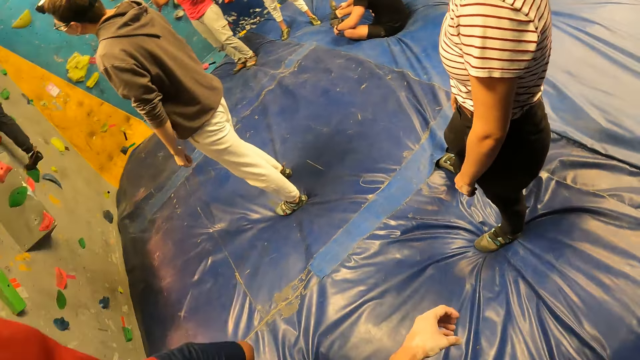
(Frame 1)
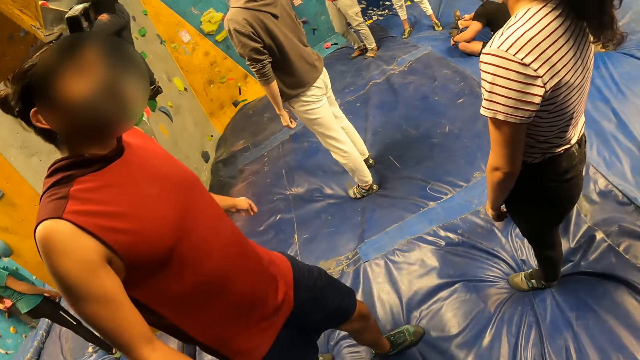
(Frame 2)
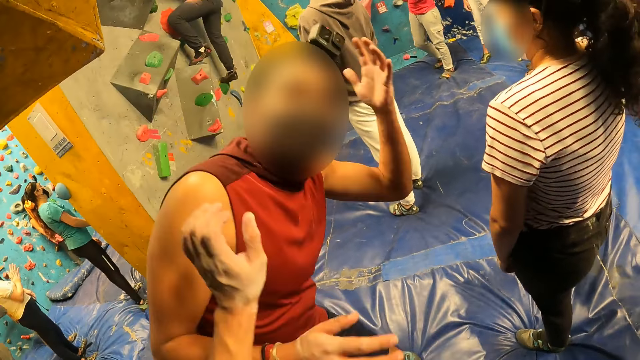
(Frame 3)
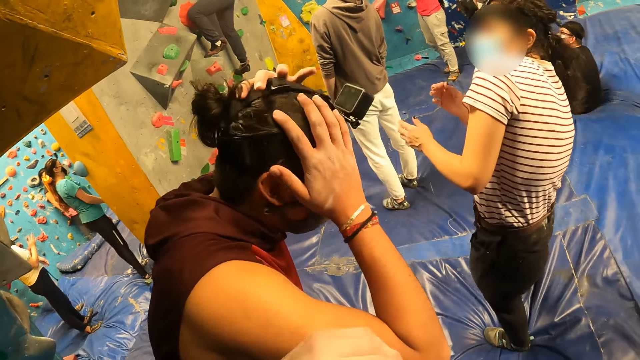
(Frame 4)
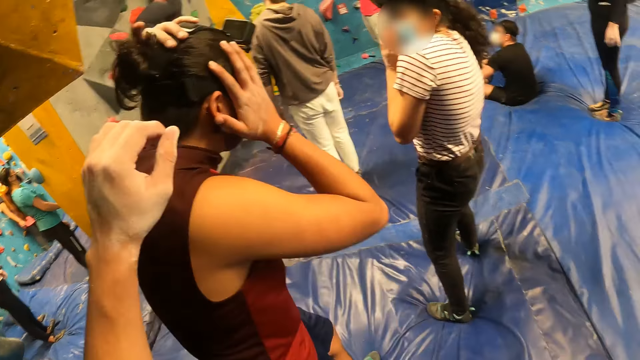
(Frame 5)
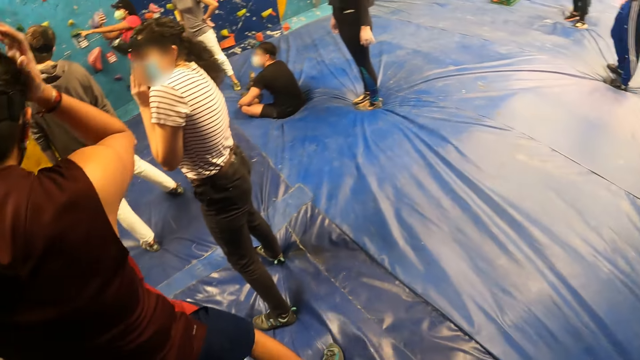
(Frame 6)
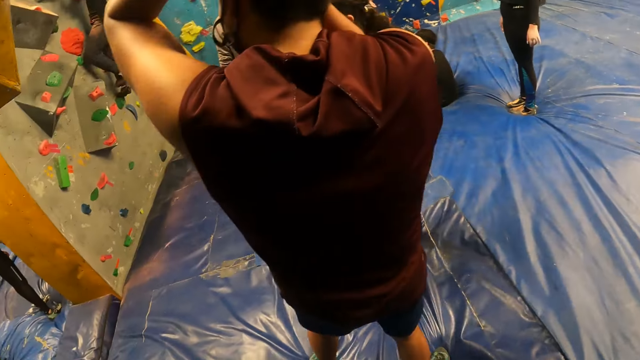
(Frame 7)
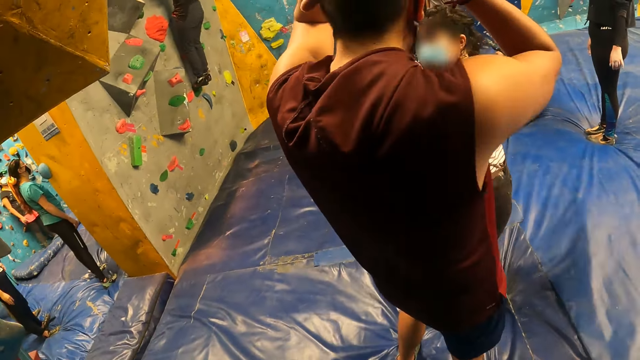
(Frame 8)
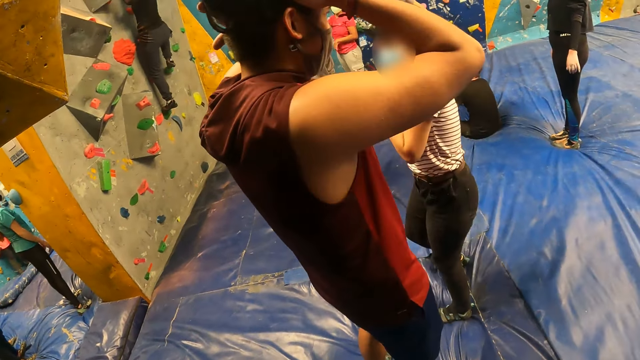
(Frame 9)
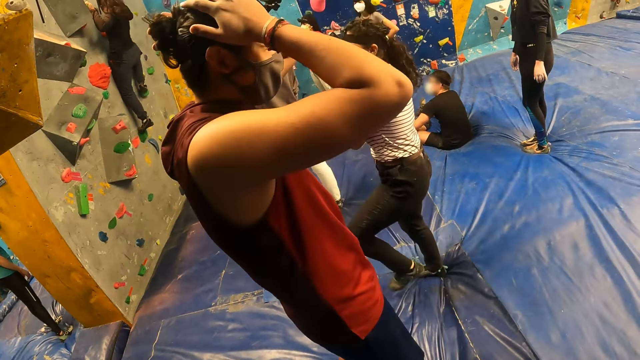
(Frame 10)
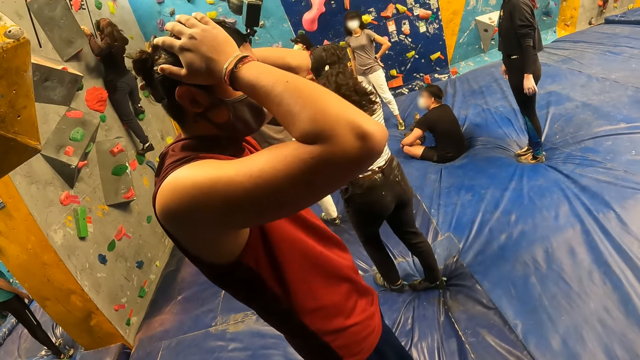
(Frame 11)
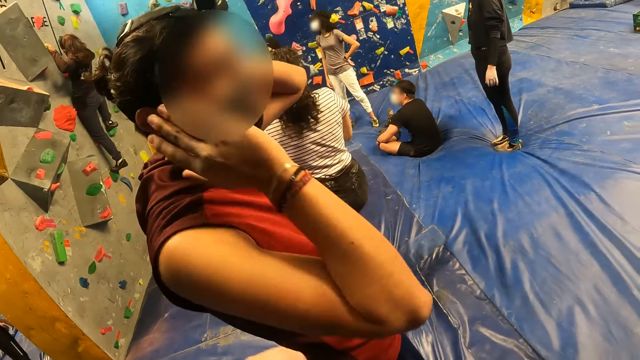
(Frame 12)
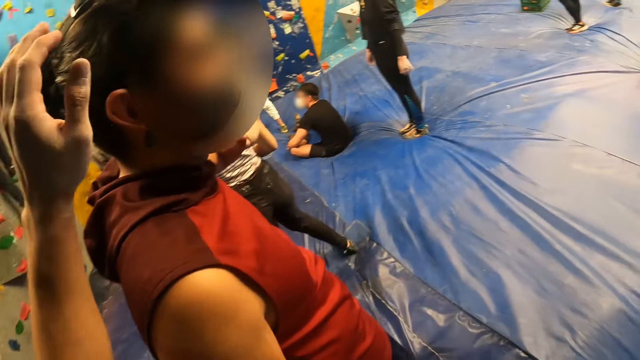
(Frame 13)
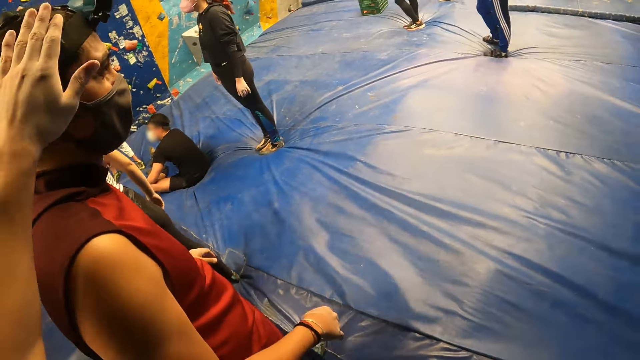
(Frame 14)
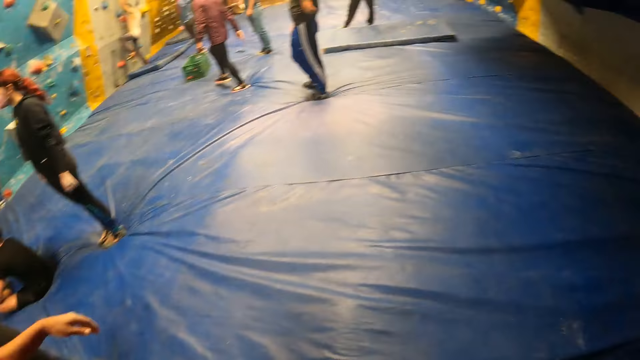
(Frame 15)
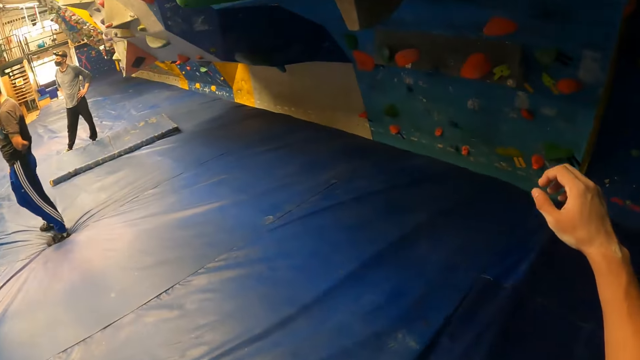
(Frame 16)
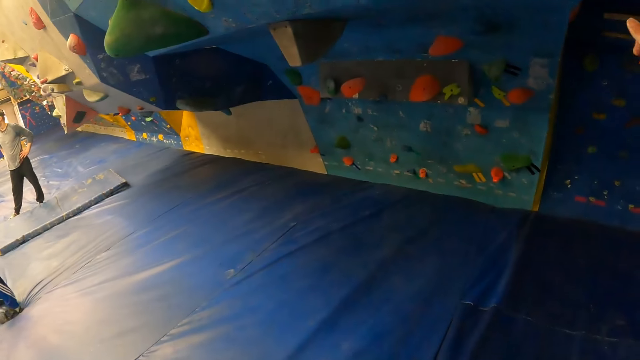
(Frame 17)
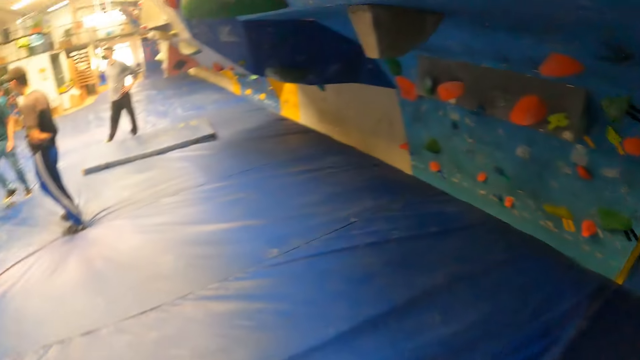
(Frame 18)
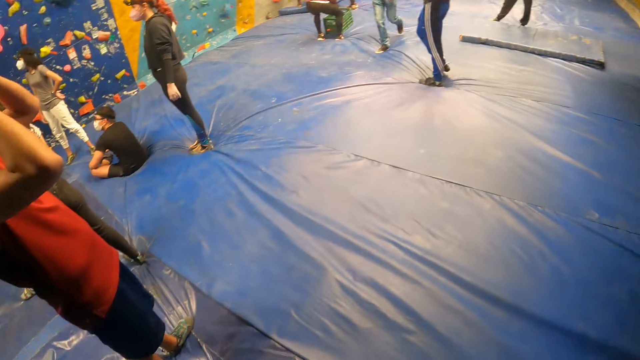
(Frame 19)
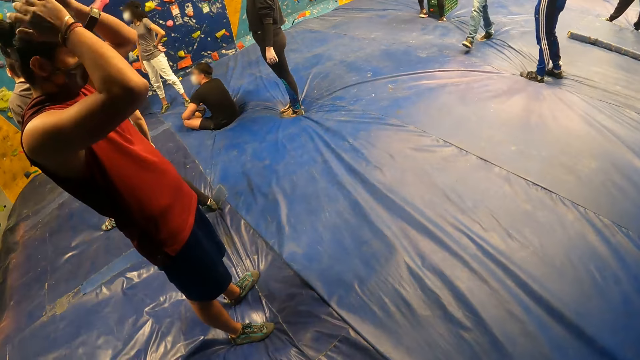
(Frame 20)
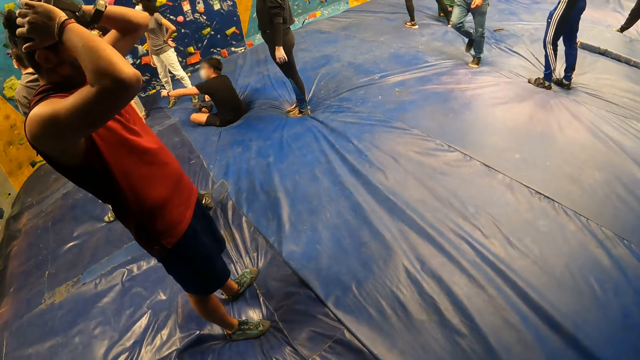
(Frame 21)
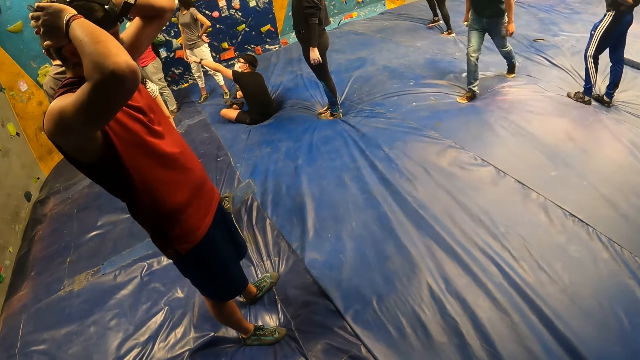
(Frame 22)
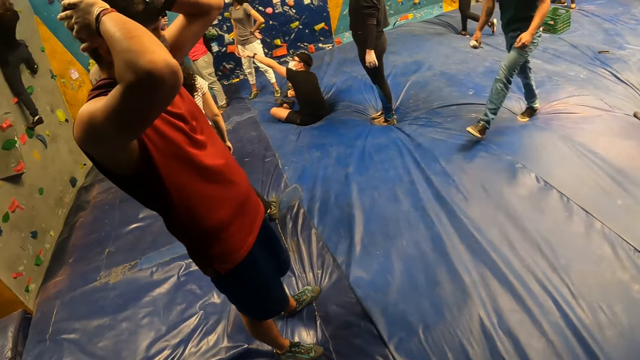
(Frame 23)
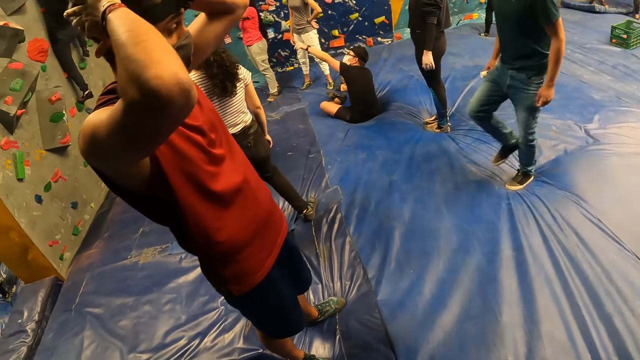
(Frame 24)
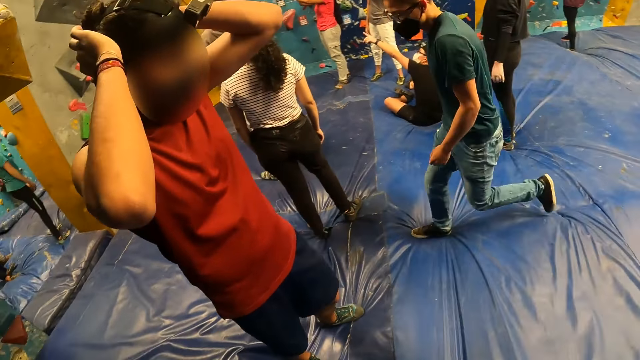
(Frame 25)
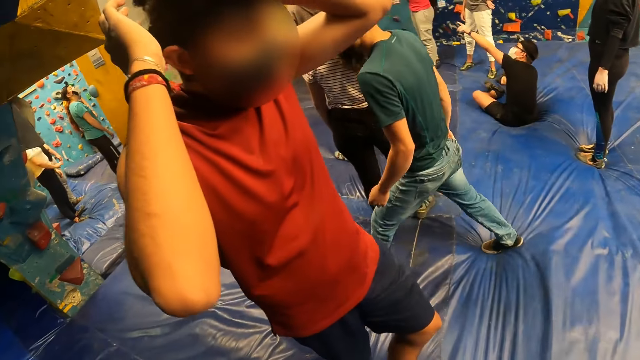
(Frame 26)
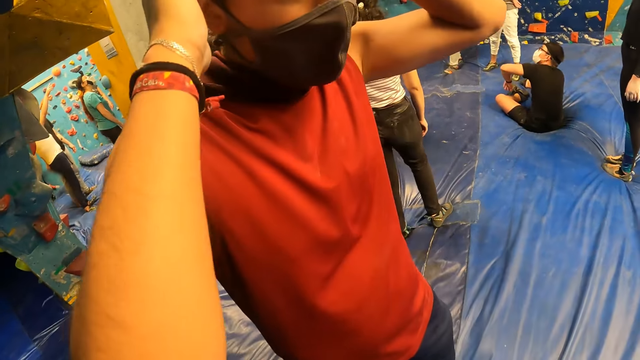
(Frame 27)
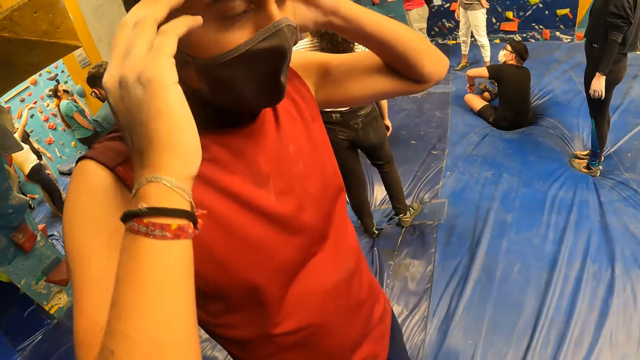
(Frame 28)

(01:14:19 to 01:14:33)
A man bends a little bit. The camera wearer lifts his hand. The man holds his head. The man nods his head. The camera wearer holds the hair of the man. He lifts his hand up. The man adjusts the camera.

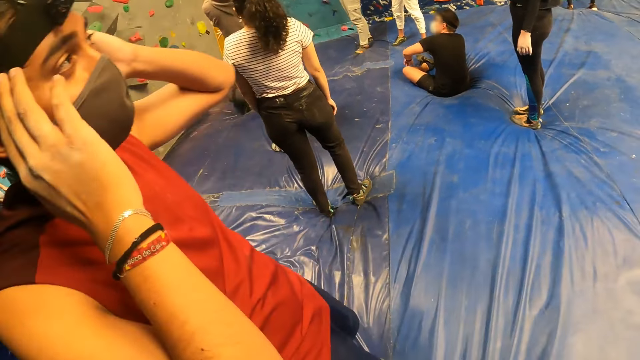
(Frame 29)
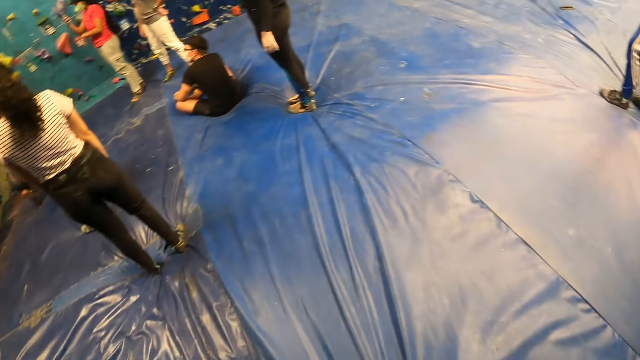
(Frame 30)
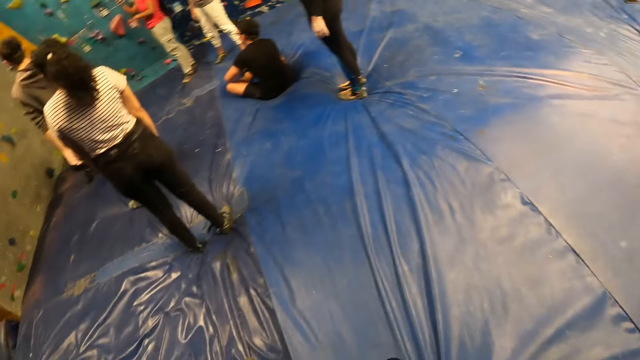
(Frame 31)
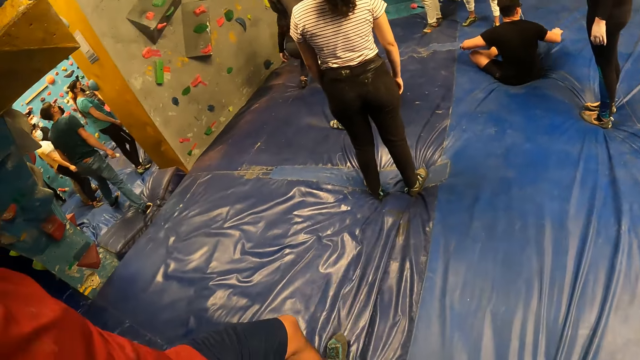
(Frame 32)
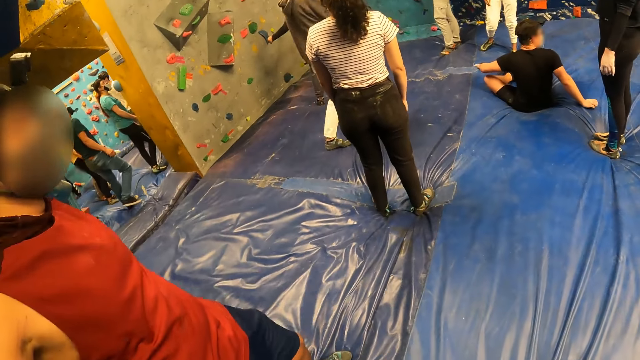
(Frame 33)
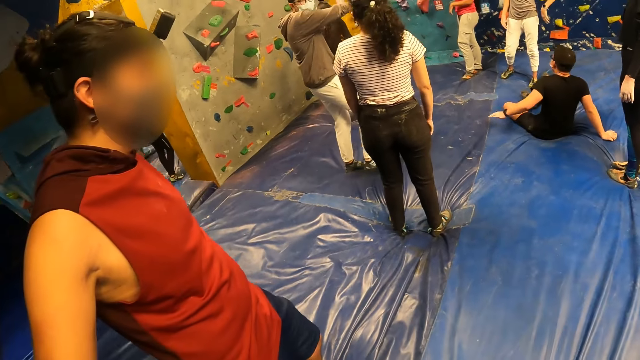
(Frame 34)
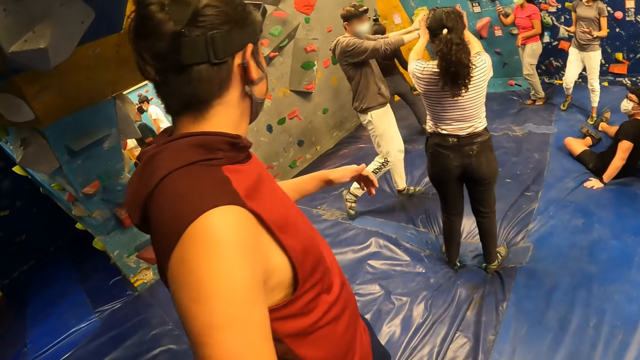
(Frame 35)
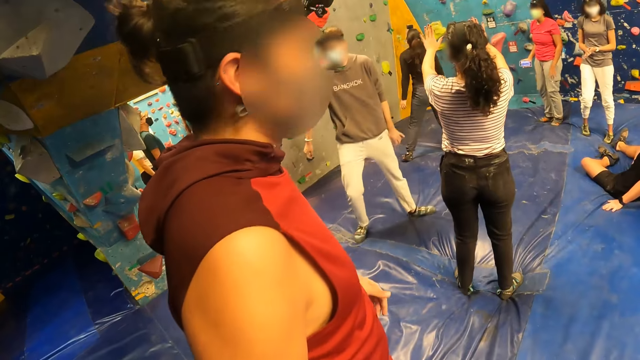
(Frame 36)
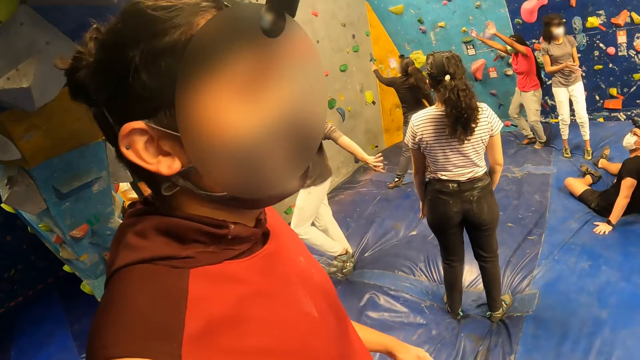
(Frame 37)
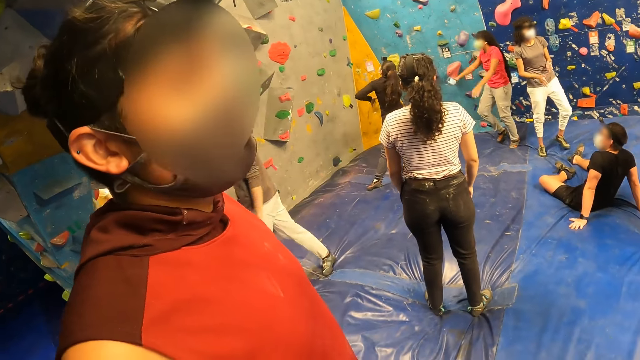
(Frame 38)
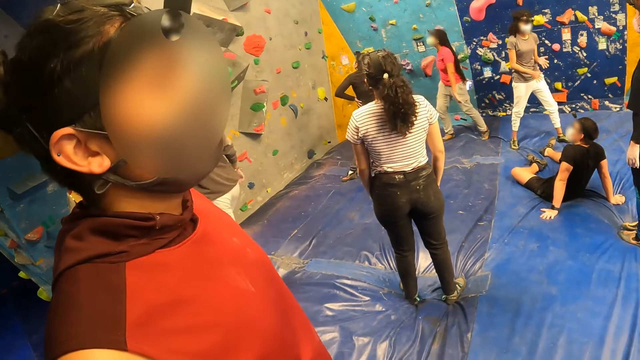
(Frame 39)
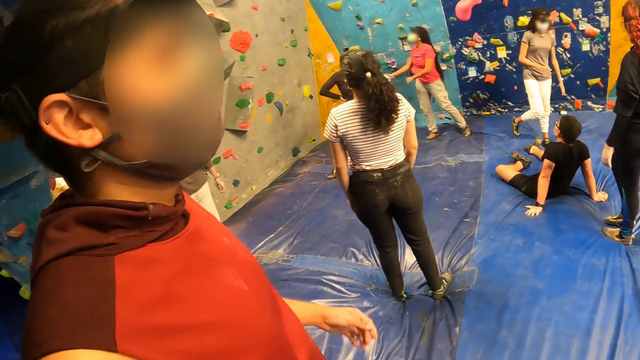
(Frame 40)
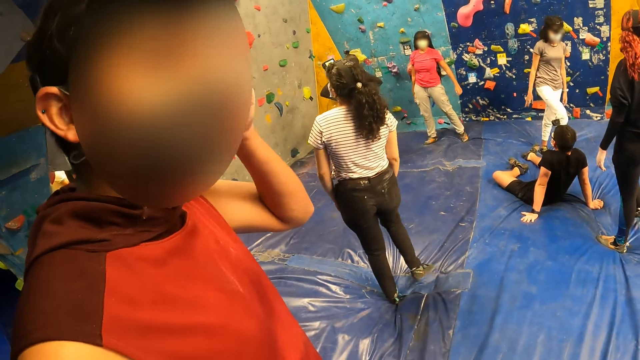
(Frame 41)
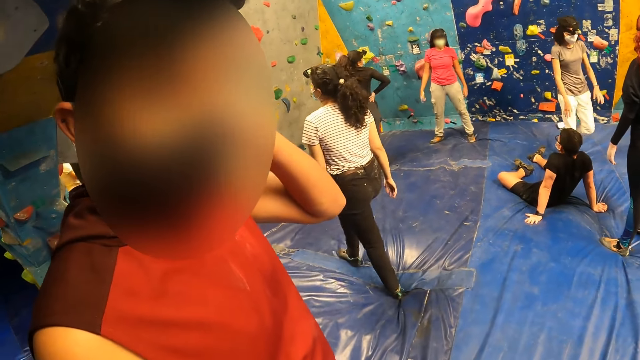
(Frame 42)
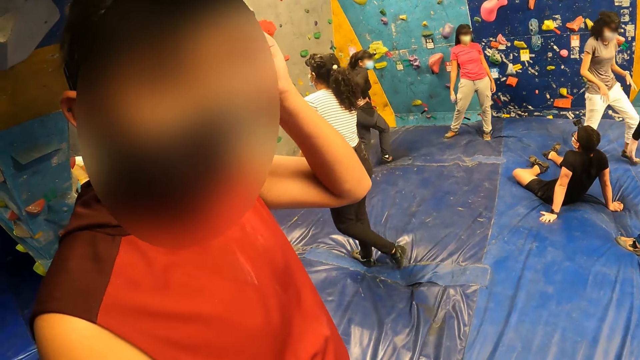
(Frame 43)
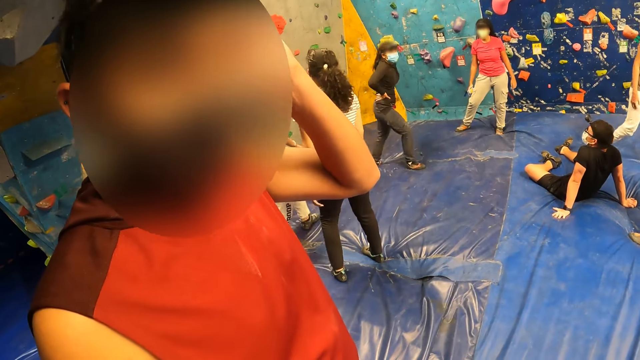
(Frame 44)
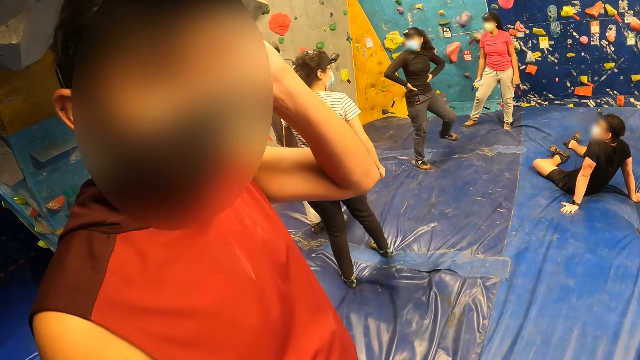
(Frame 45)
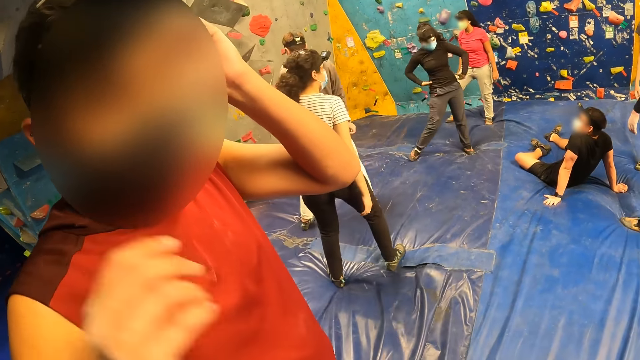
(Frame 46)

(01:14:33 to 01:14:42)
The camera wearer interacts with a man. The man lifts his hand.
